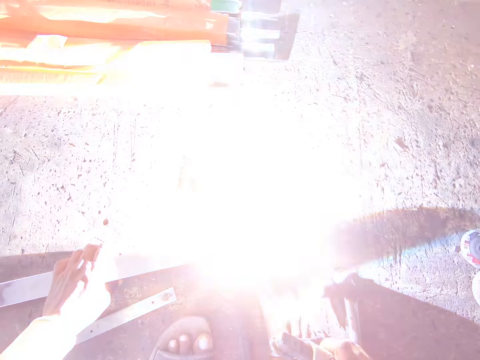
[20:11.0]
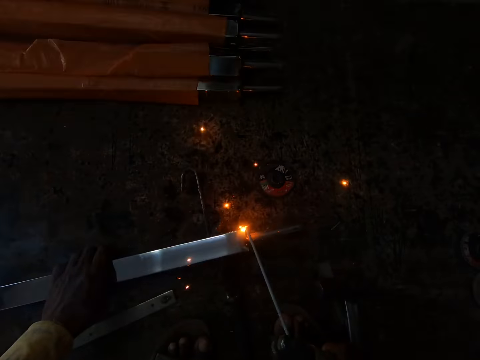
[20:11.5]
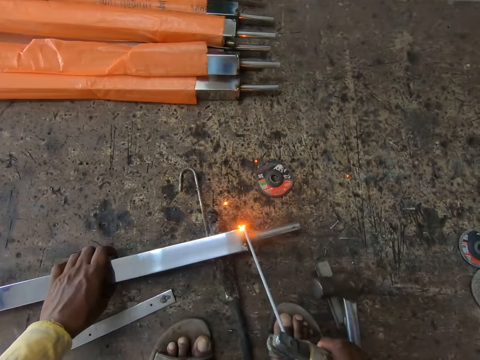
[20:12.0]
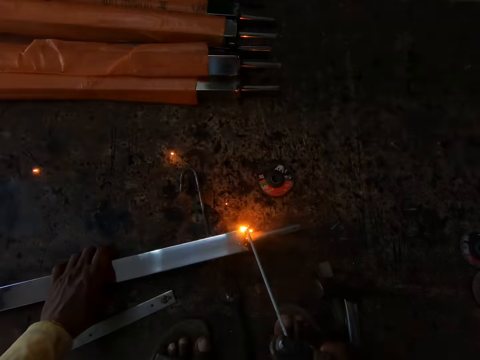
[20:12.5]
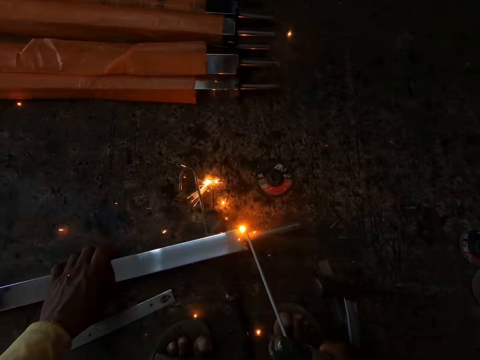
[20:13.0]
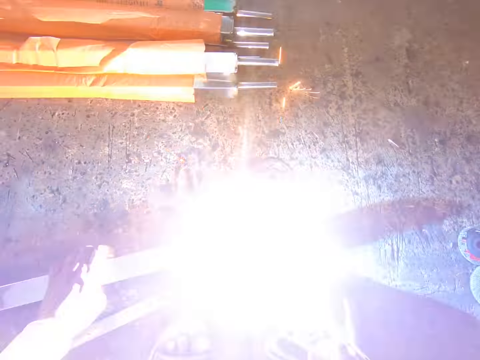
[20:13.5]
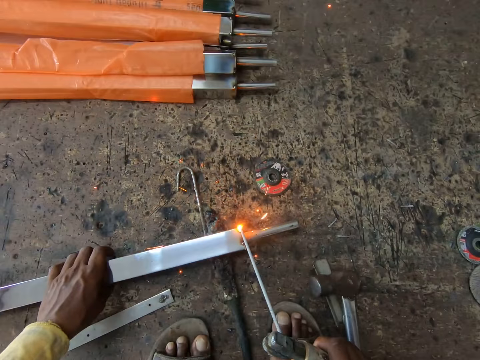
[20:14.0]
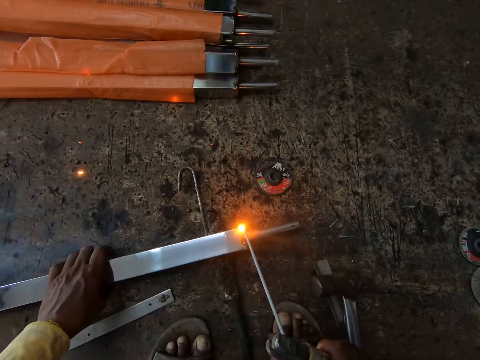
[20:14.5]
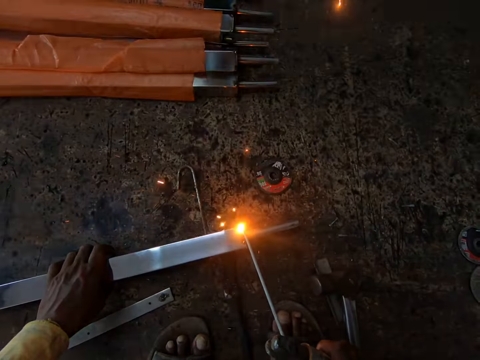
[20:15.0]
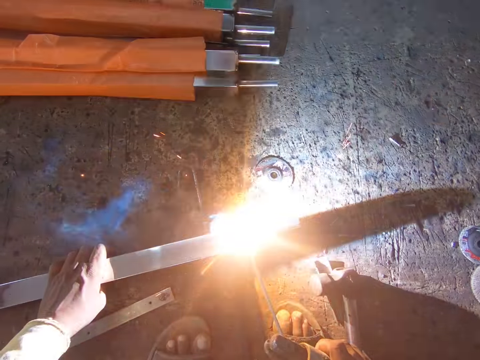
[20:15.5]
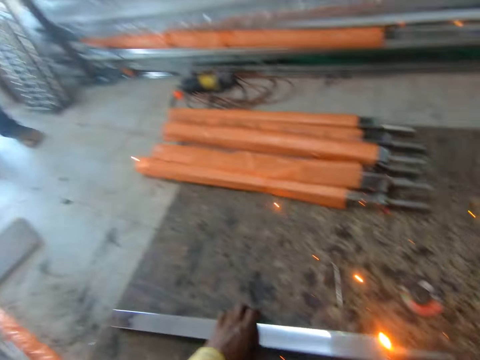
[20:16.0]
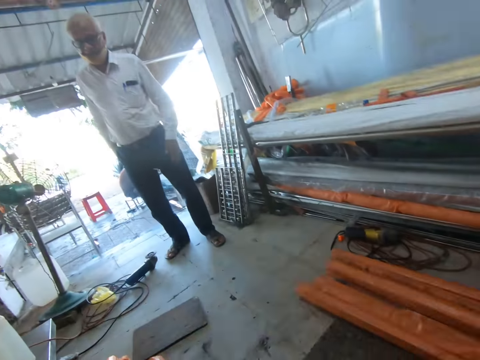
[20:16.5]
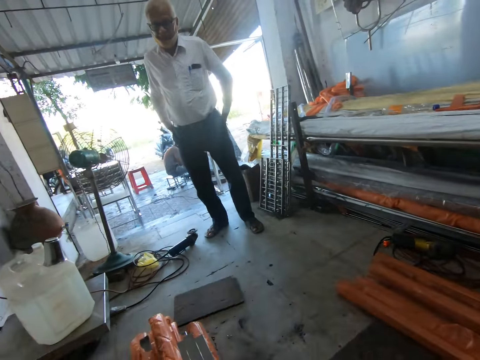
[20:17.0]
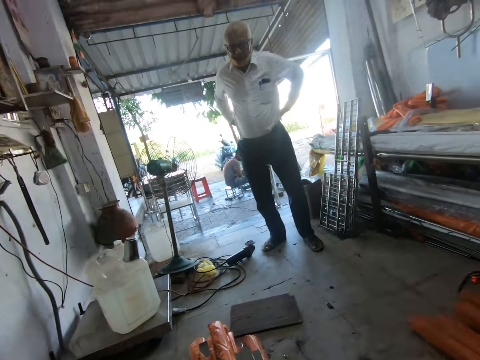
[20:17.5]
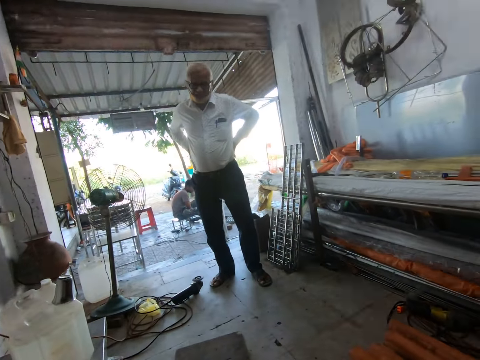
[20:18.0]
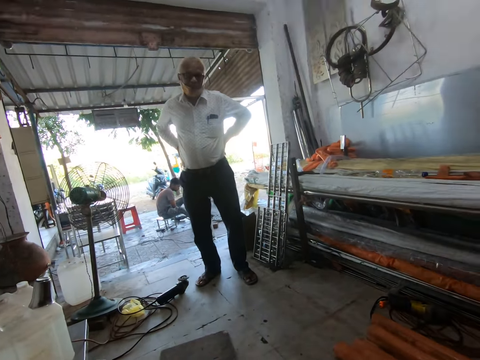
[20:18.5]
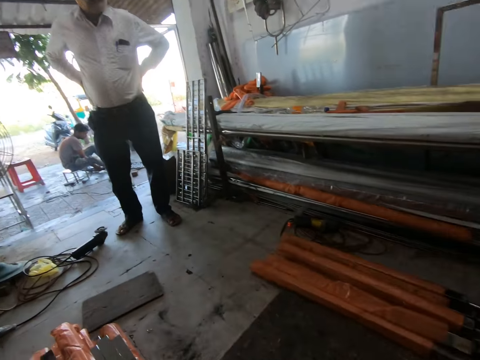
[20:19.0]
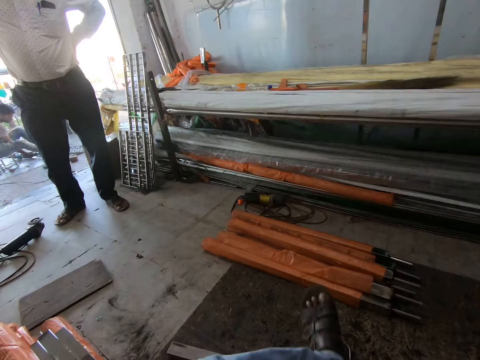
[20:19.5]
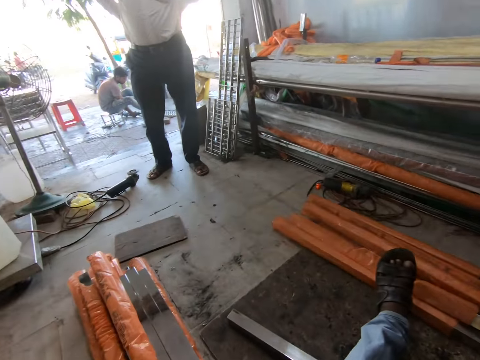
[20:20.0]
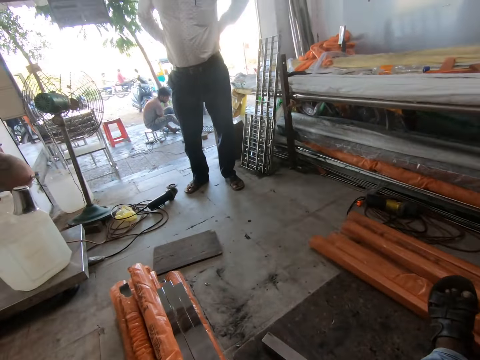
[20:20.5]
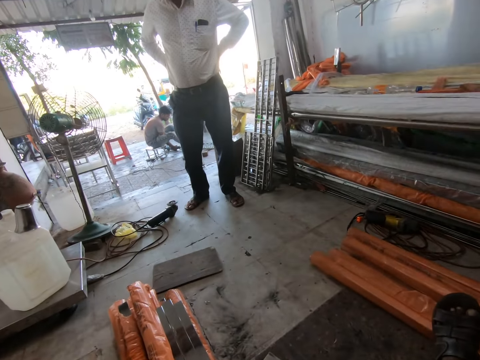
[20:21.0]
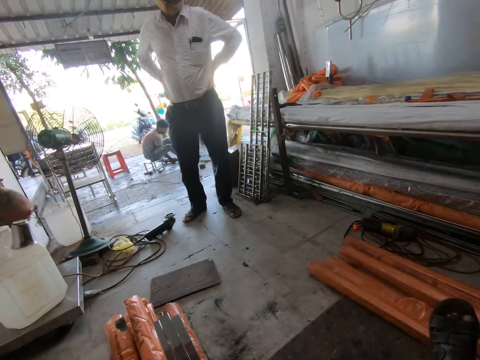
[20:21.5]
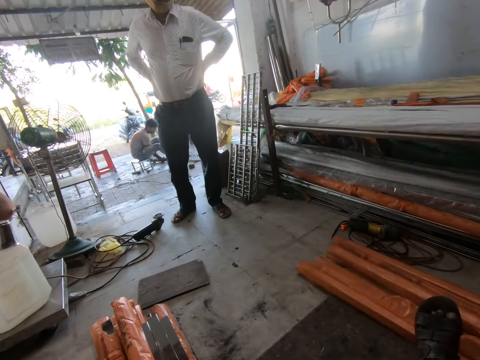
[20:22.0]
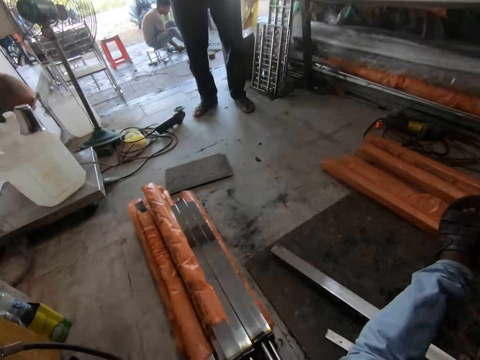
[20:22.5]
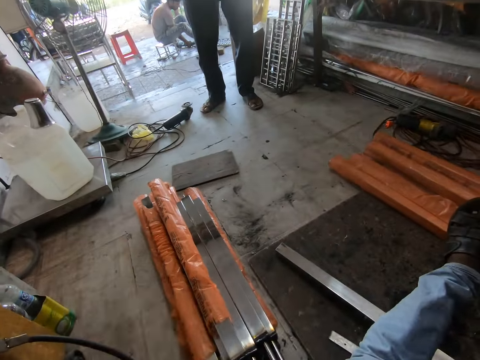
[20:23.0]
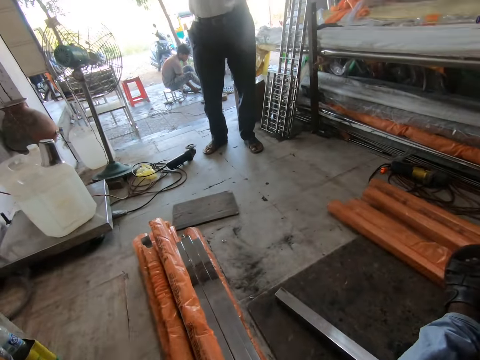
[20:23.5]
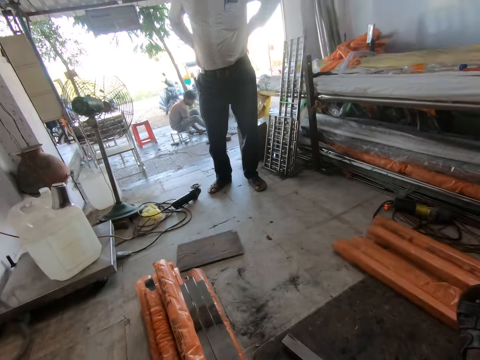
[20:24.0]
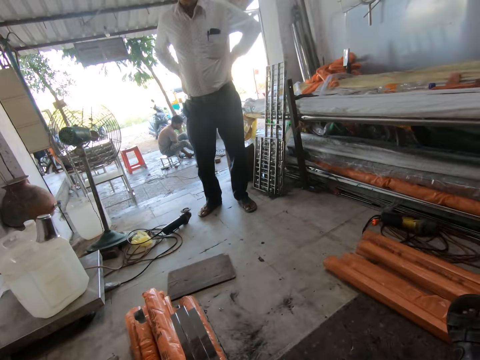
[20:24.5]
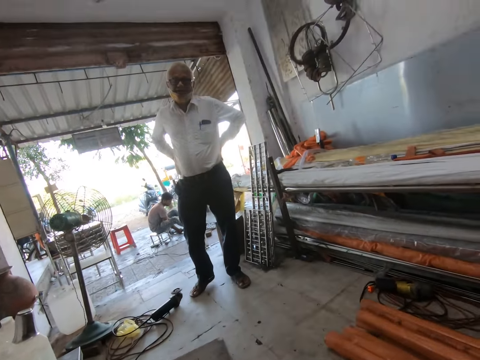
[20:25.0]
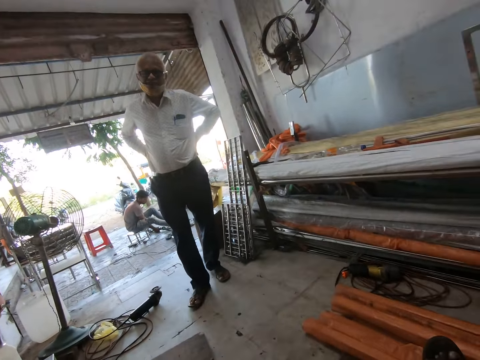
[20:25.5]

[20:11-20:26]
The camera wearer looks around a workshop. They stare at a man. The man interacts with the camera wearer. The camera wearer talks to the man. They look around the workshop. The man interacts with the camera wearer. The camera wearer looks around the workshop.

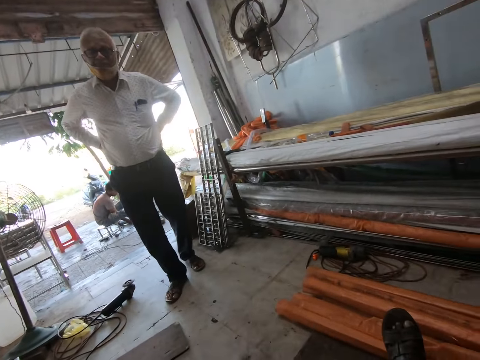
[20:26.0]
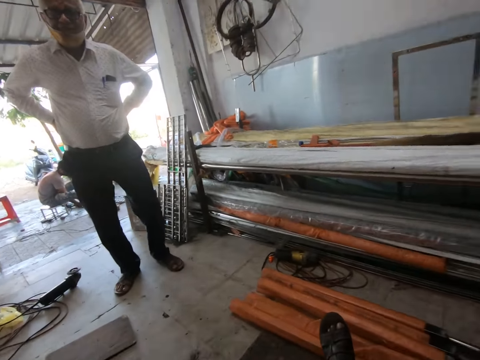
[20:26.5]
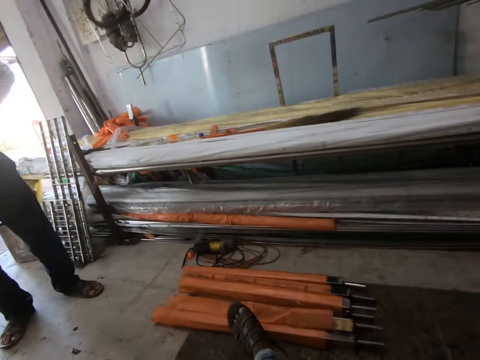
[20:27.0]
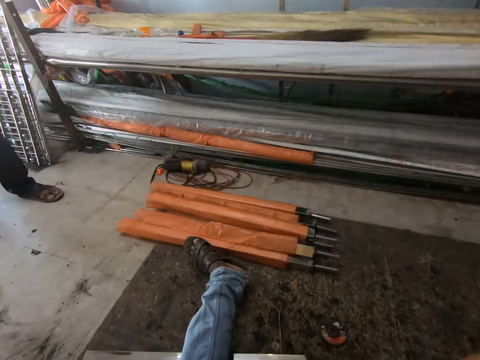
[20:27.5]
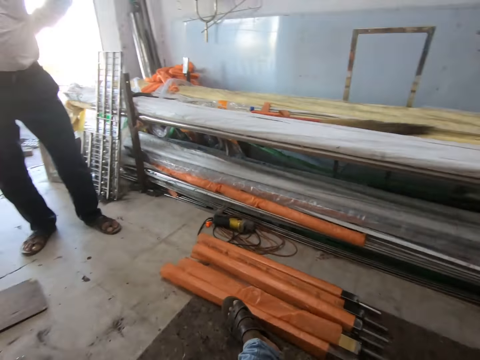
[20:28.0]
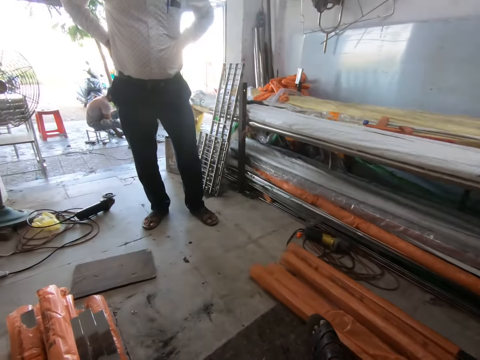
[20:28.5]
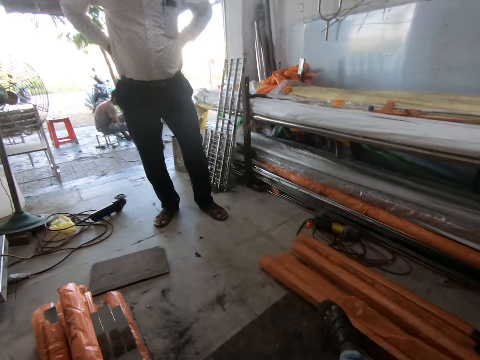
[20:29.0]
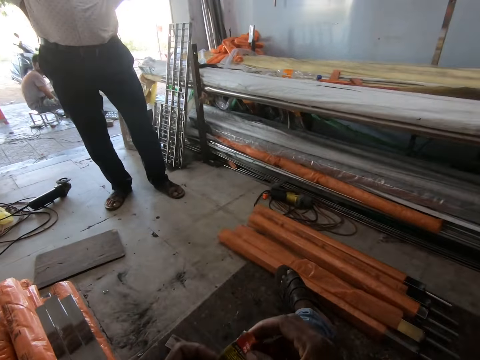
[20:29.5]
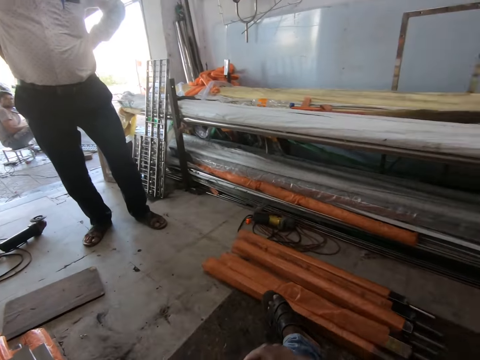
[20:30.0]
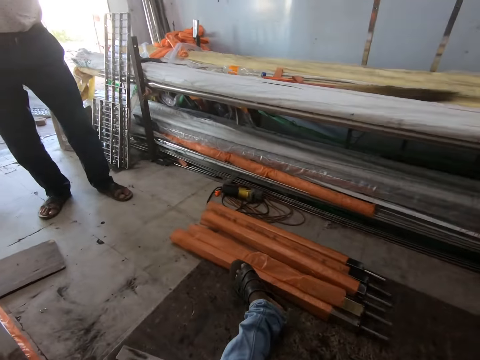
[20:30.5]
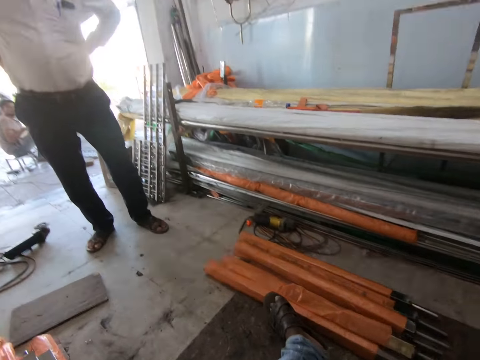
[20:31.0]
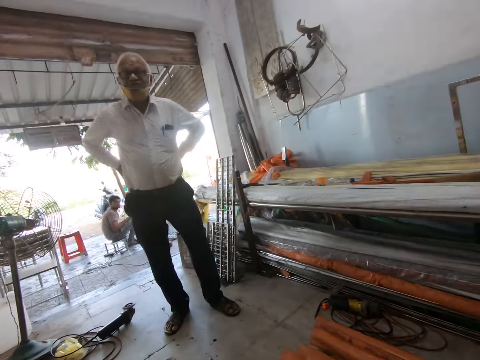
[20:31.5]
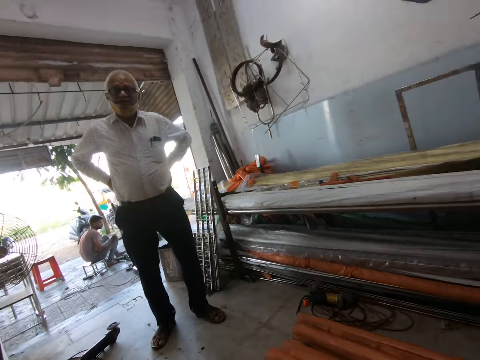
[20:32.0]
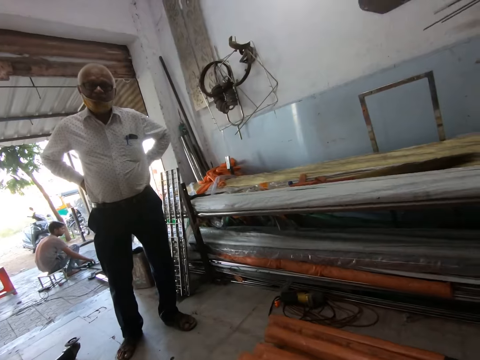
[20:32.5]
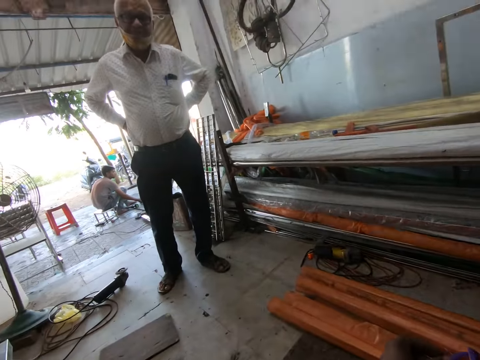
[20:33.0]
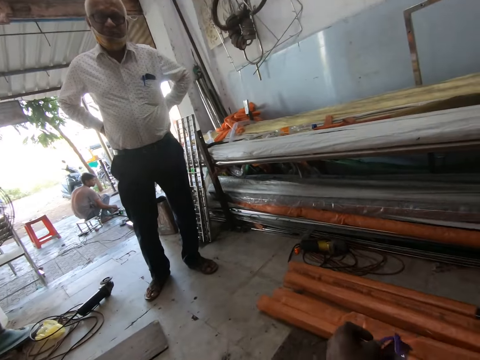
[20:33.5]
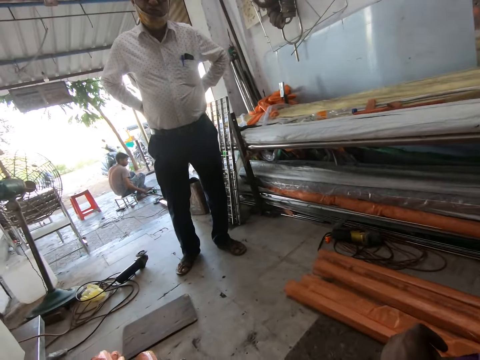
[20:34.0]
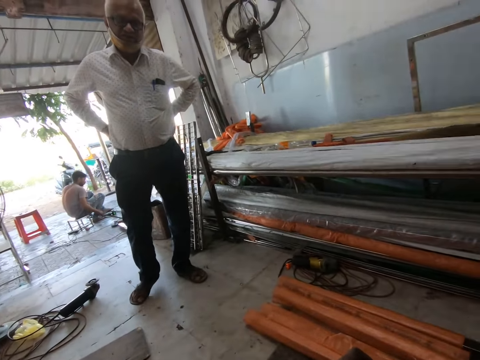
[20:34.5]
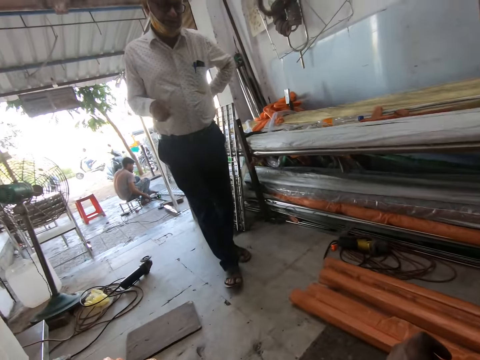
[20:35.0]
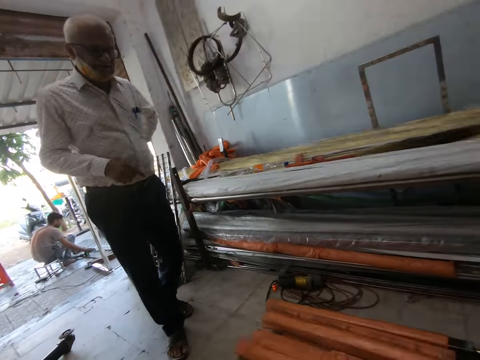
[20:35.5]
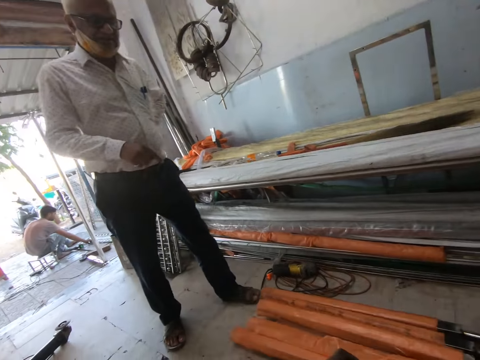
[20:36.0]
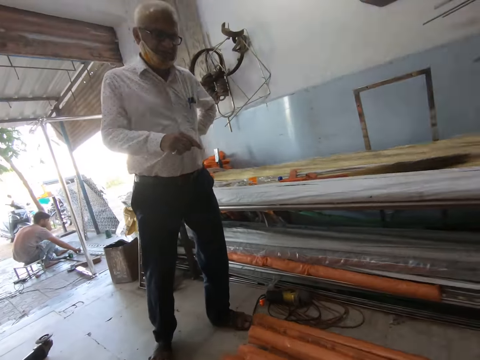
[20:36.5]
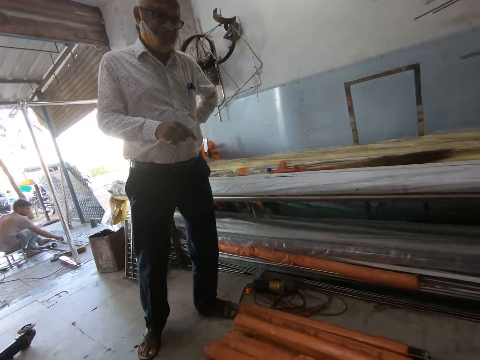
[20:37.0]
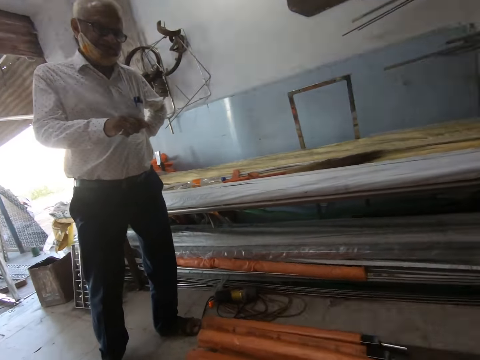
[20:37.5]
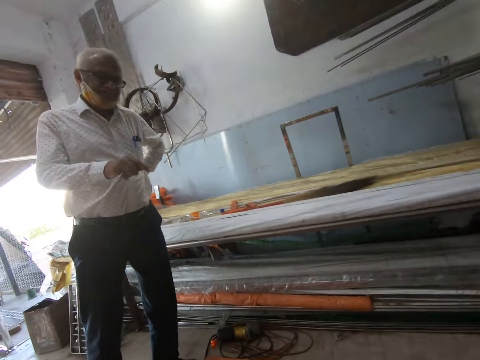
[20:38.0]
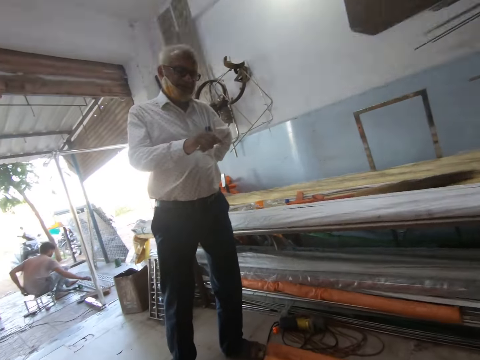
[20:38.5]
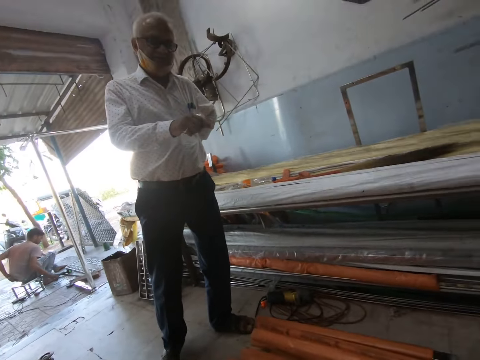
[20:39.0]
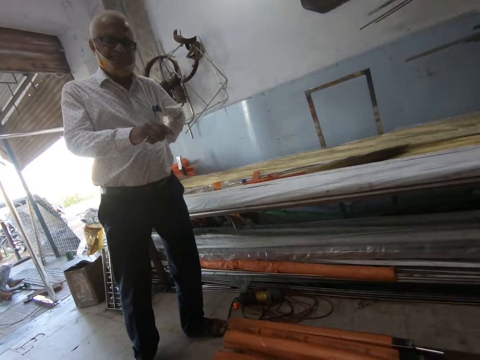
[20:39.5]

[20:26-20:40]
A man walks around a workshop. The camera wearer looks around the workshop. They interact with the man. The man interacts with the camera wearer. The man walks around the workshop. The man interacts with the camera wearer.
